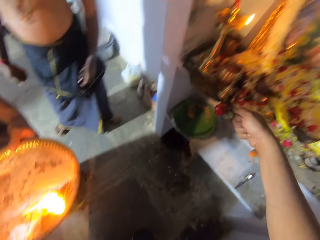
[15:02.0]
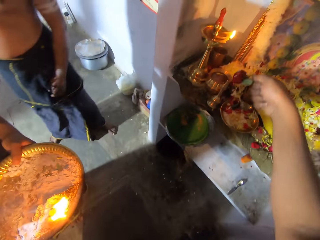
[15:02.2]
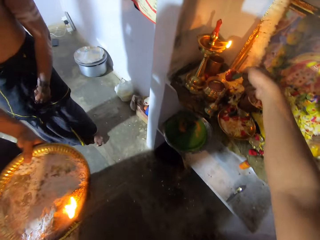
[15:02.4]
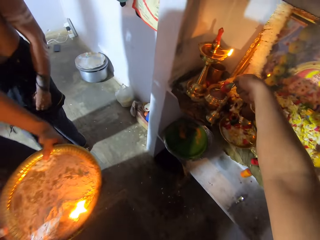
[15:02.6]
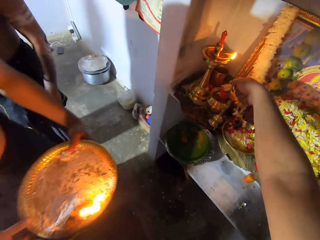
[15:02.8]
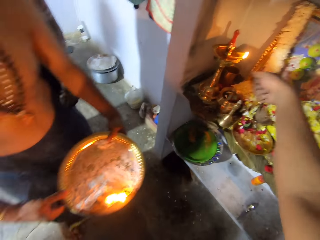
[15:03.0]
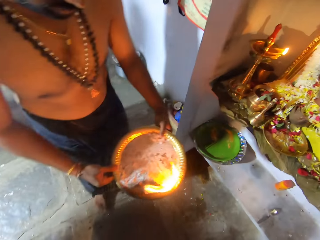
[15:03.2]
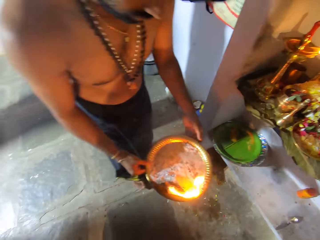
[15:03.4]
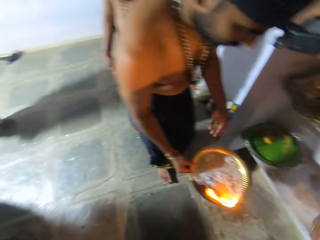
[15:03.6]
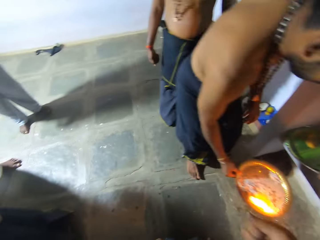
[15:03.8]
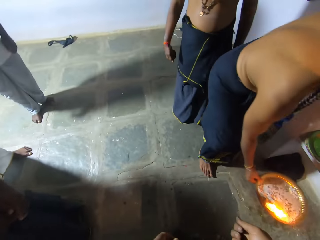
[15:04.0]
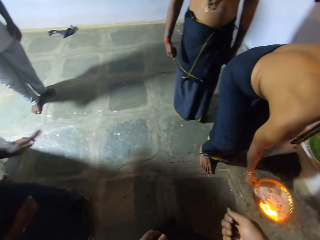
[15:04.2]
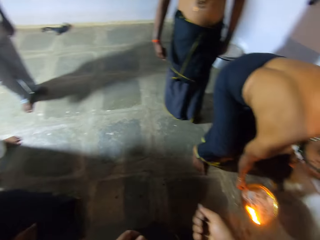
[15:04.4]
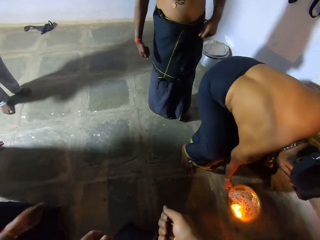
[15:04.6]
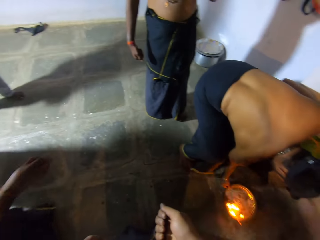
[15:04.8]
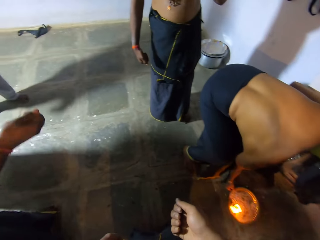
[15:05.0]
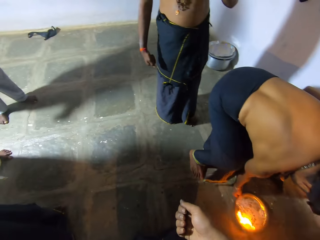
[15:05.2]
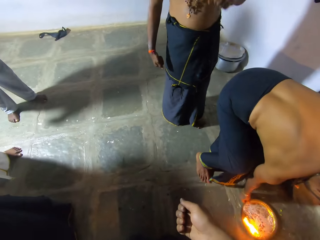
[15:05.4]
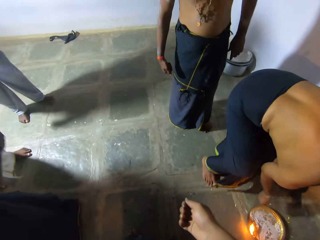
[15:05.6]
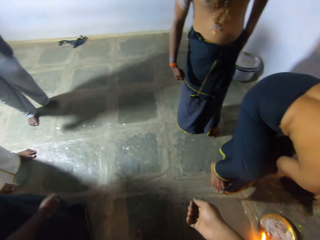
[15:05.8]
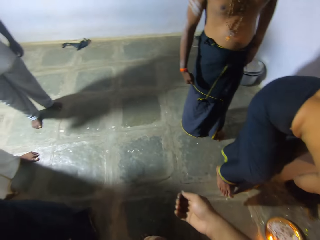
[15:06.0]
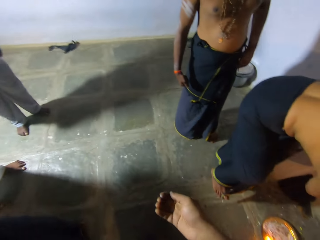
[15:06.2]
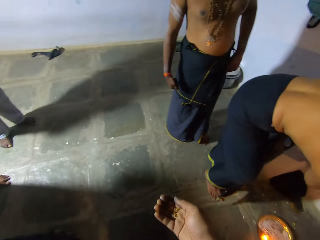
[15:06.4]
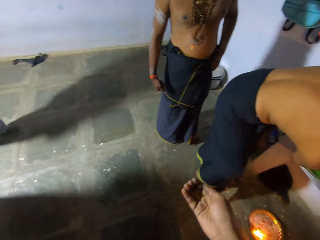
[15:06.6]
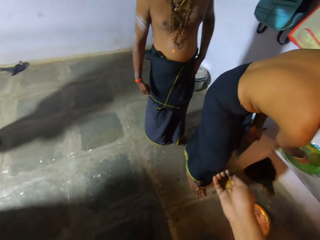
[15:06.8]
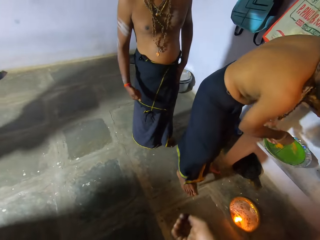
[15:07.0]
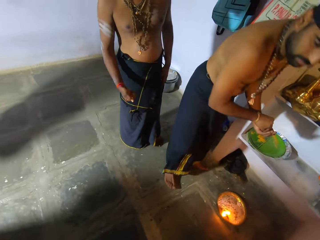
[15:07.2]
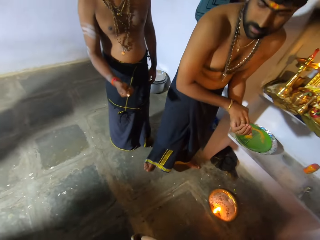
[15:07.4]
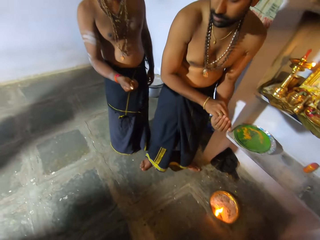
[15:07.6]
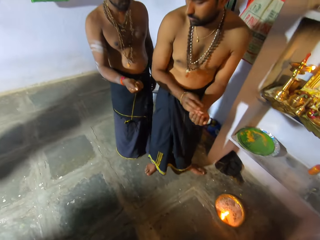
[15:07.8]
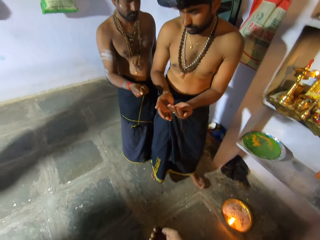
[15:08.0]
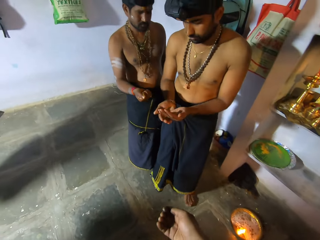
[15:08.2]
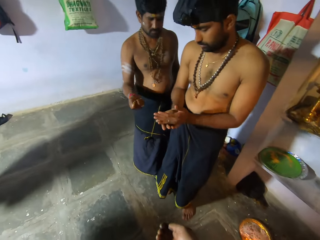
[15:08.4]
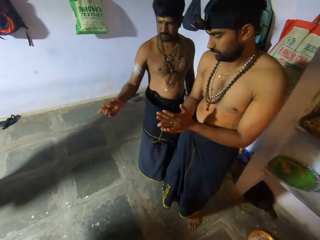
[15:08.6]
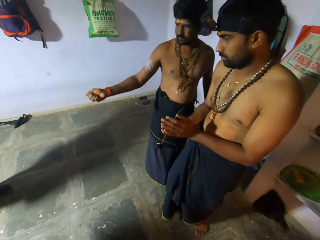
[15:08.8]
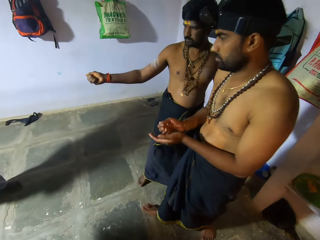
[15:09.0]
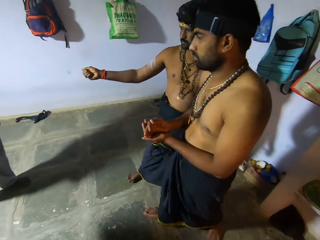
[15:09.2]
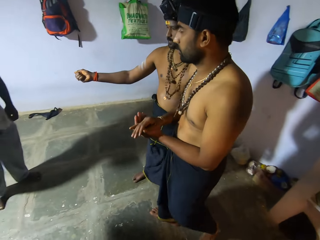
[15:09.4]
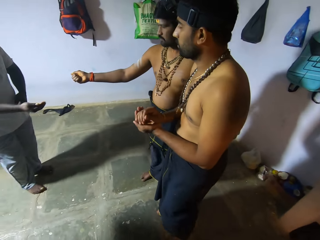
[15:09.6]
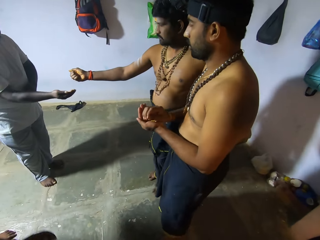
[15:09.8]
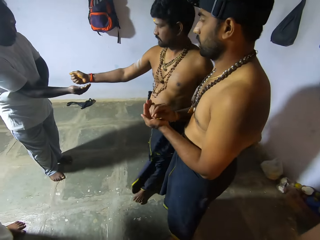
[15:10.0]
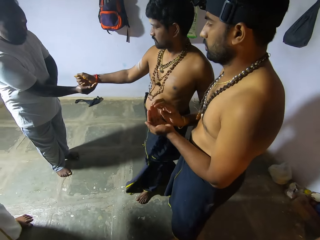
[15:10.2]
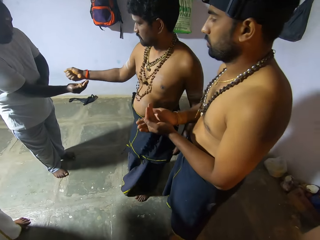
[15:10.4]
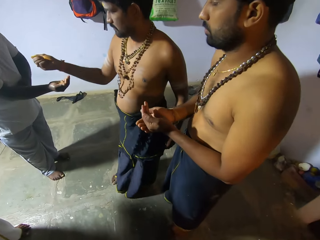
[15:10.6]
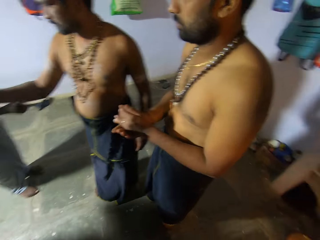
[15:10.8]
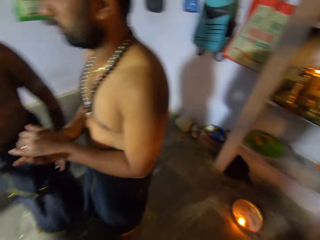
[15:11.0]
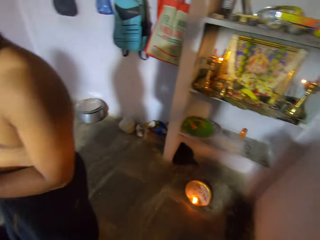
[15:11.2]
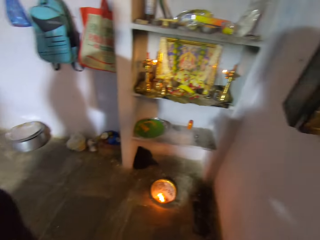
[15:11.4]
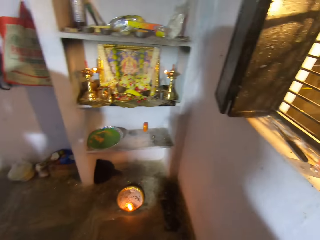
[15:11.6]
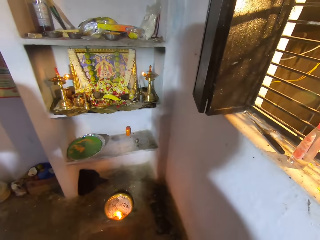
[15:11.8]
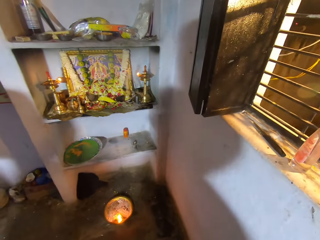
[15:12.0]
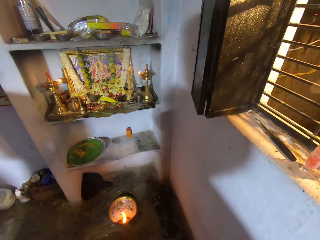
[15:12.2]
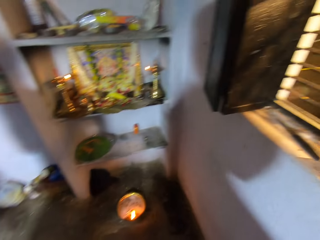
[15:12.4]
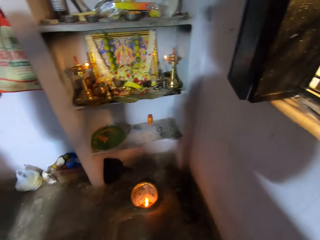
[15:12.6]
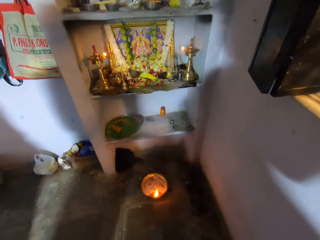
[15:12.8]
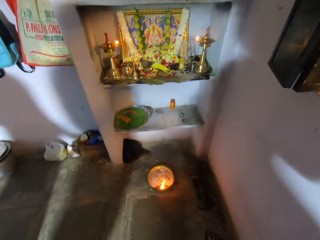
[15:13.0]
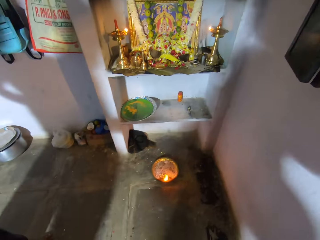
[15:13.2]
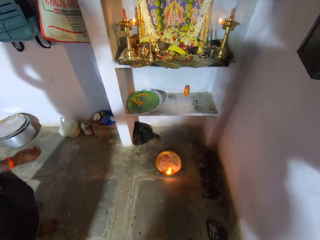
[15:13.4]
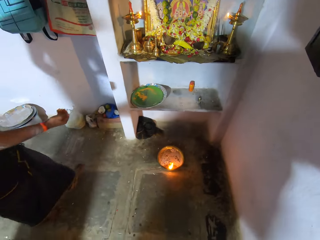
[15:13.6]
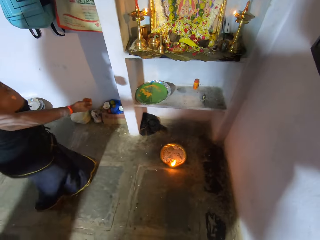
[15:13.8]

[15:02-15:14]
The camera wearer drops the strawberry in the bowl. They dip the apple in a pot of water. A man steps on the floor. The man puts a tray of burning ash on the floor. The camera wearer moves the hand. The man picks herbal medicine on a plate. The camera wearer moves the hand again. The man pours substance in his right hand. Another person converses with the man. The man walks on the floor. The other person gives a man herbal medicine. Another man pours substance in a man's hand. The camera wearer moves the head. They look around in the room.

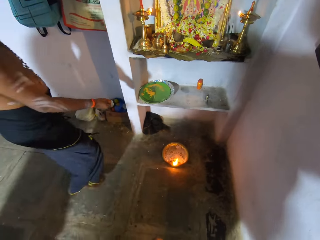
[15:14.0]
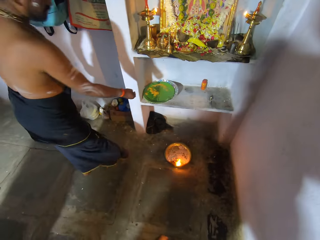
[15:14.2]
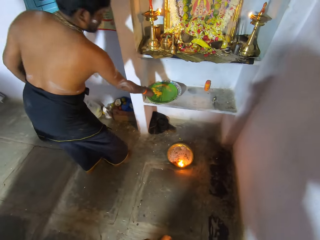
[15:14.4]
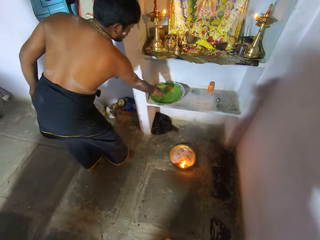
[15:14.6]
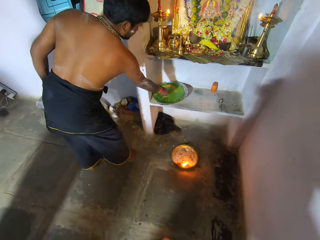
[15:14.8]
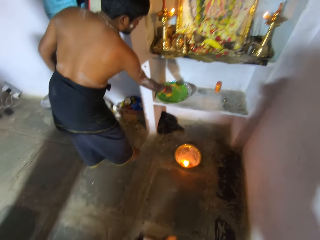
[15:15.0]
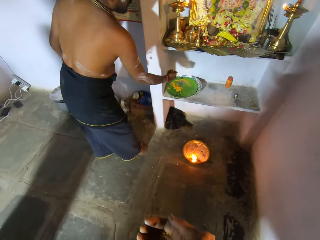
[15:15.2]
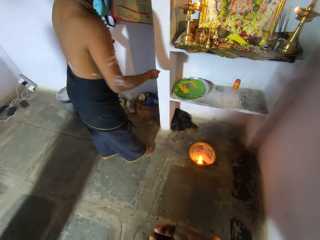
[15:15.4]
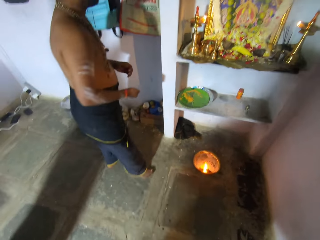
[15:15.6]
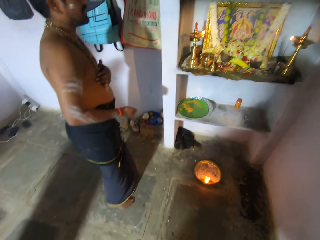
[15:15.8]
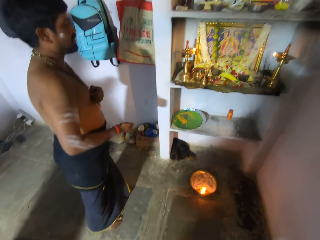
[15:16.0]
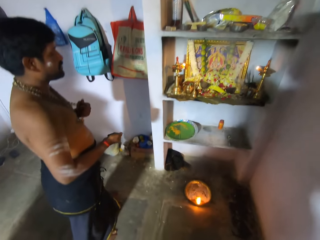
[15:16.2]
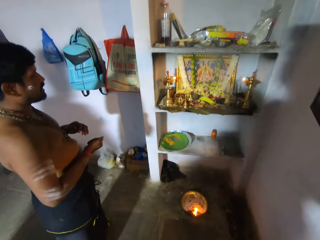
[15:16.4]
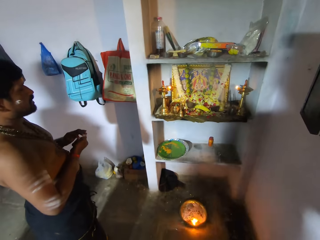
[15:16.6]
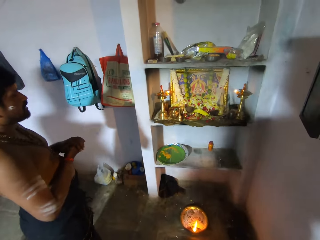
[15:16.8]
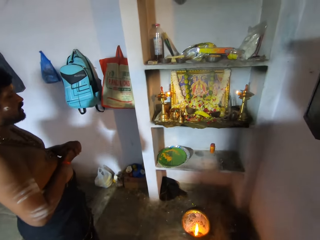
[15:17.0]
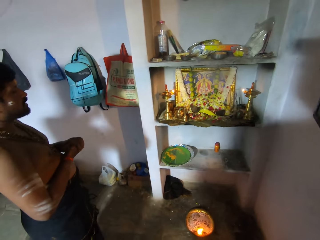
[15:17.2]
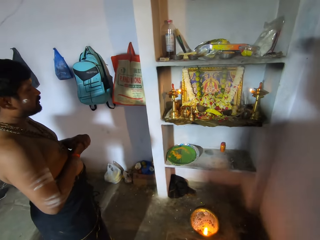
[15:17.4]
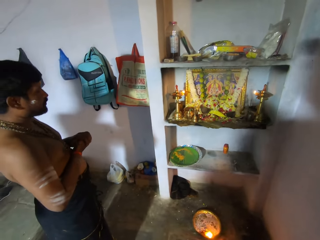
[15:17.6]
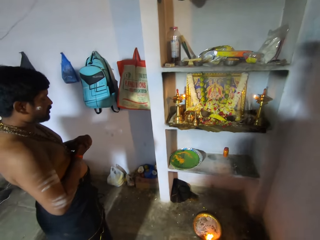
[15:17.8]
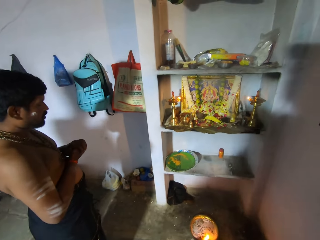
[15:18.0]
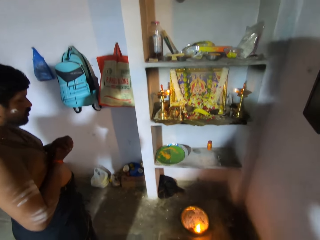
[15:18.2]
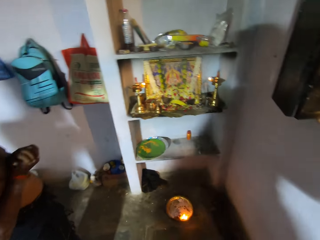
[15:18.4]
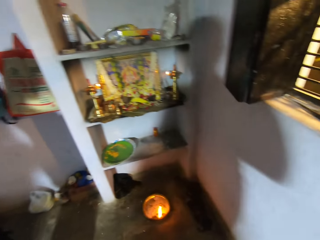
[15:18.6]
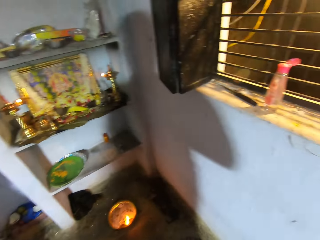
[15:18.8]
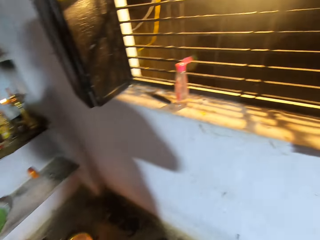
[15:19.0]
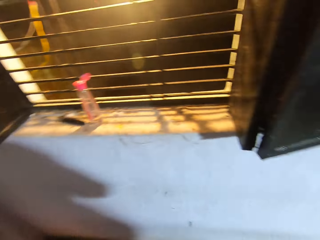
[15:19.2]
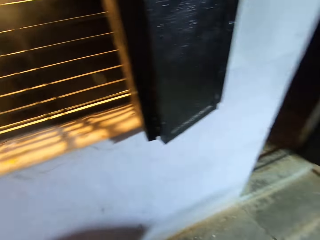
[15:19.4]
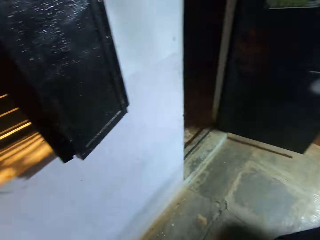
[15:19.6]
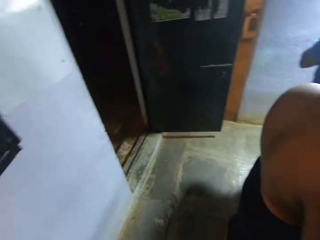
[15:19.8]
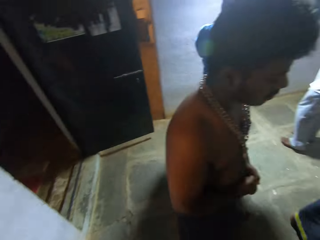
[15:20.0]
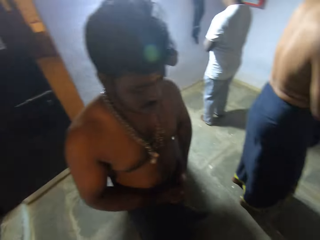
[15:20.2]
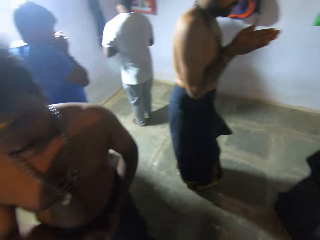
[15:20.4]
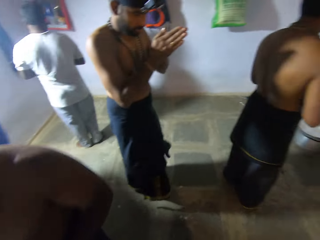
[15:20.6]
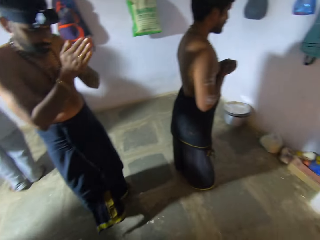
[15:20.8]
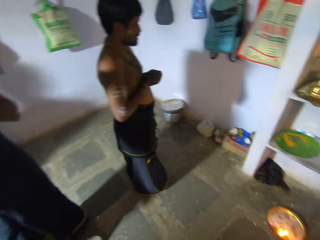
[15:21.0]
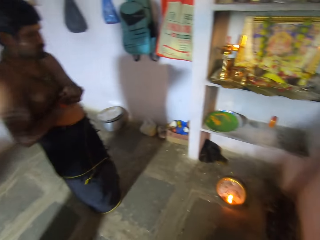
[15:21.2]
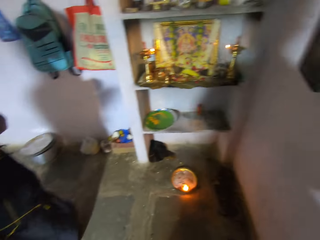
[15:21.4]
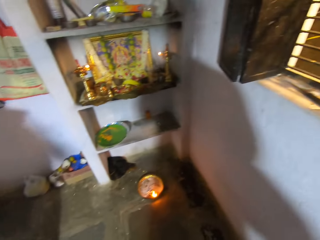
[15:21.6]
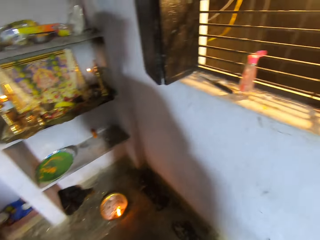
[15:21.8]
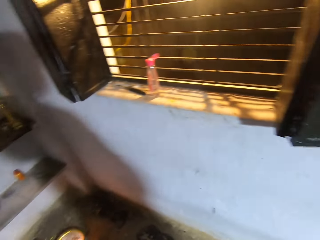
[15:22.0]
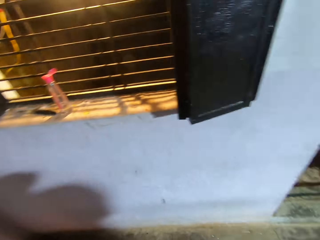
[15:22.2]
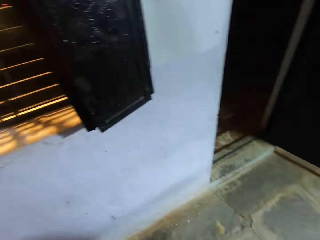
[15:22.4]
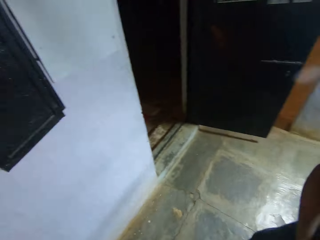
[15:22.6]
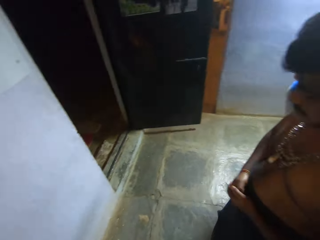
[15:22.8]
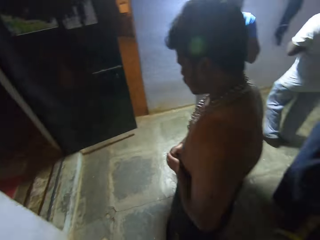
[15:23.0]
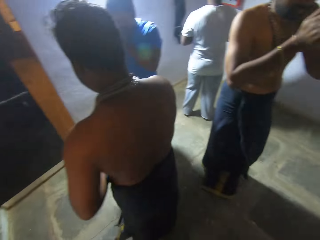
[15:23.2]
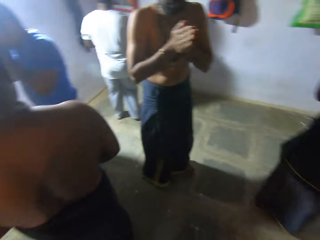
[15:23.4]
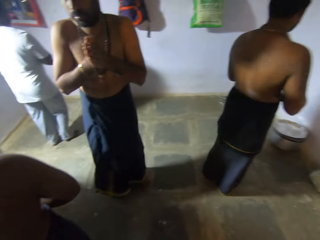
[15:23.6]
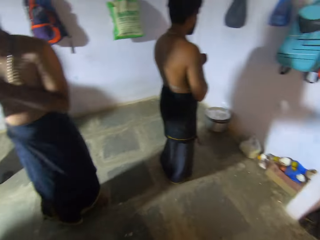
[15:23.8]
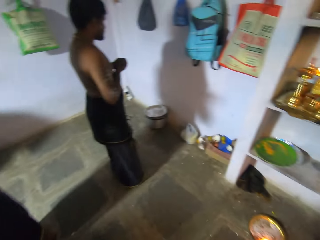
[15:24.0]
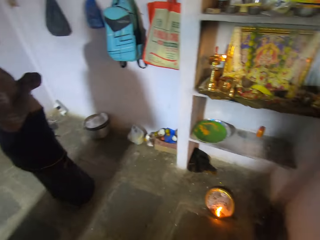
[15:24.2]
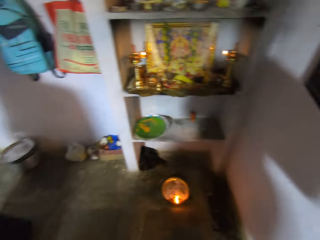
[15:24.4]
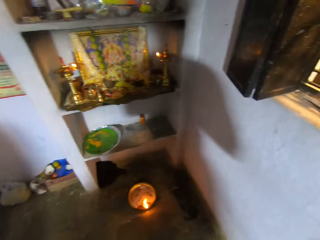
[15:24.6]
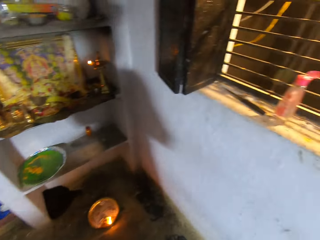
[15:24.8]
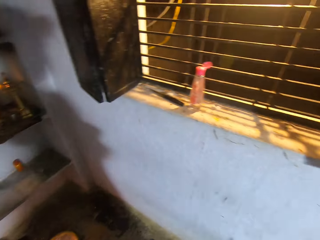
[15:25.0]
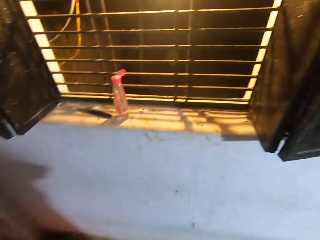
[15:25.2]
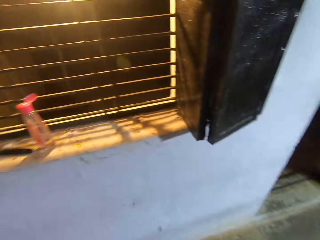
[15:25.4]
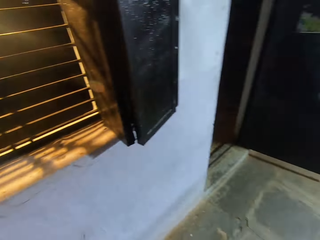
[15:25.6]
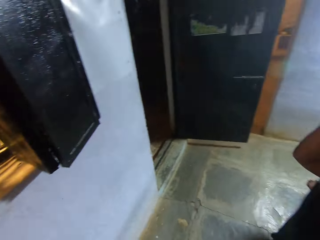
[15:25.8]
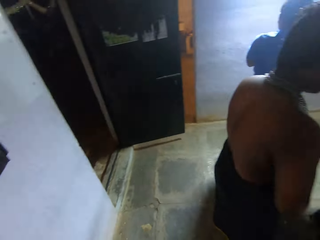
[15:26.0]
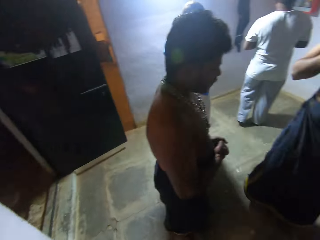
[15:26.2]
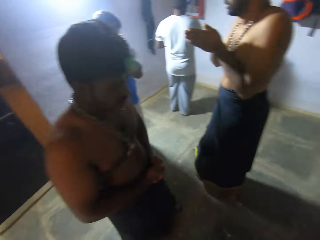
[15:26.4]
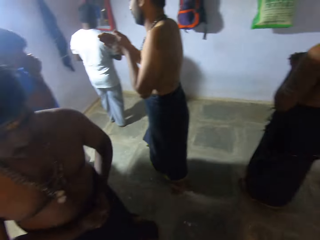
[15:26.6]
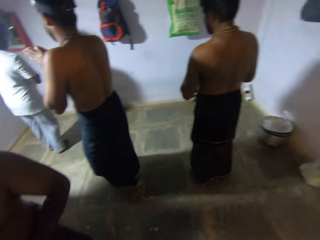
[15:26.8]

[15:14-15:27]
A man steps on the floor. The man scoops yellow substance from the tray. The man picks herbal medicine on a plate. The man recites a prayer ritual. The camera wearer looks at the altar. They rotate in the room.
